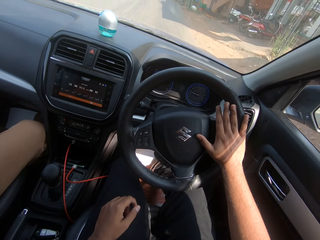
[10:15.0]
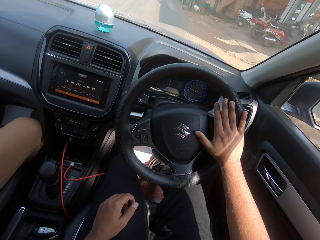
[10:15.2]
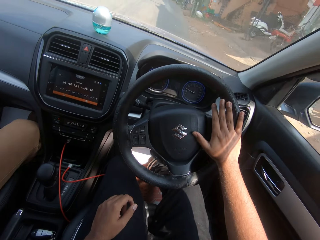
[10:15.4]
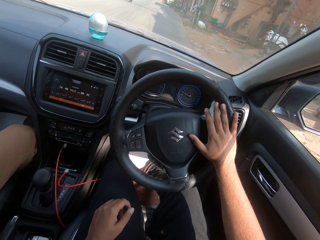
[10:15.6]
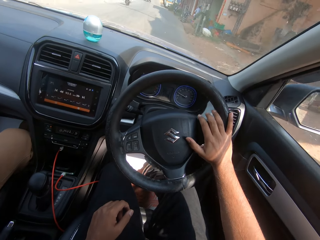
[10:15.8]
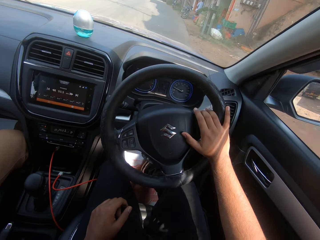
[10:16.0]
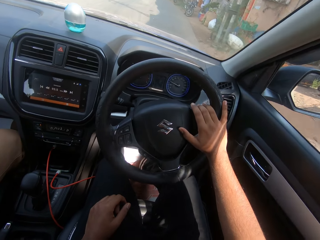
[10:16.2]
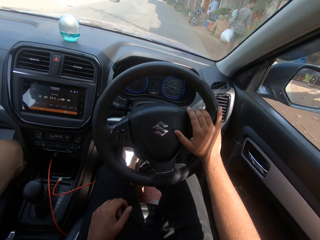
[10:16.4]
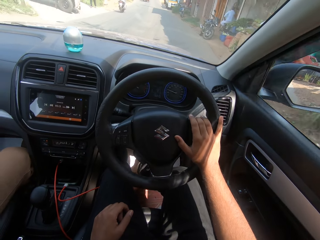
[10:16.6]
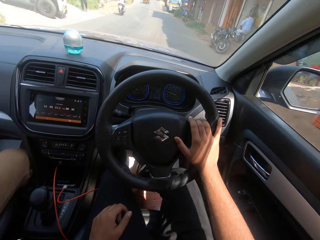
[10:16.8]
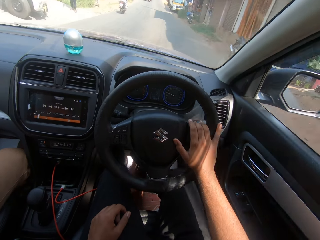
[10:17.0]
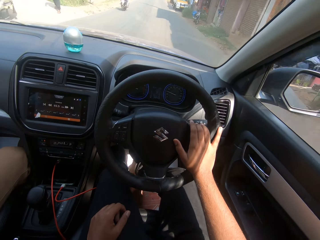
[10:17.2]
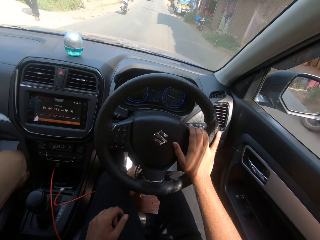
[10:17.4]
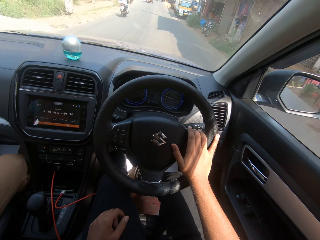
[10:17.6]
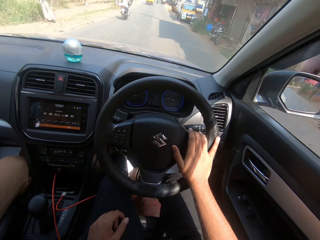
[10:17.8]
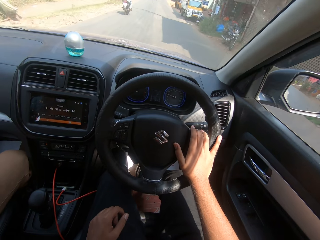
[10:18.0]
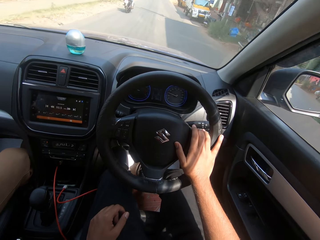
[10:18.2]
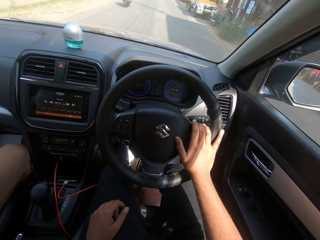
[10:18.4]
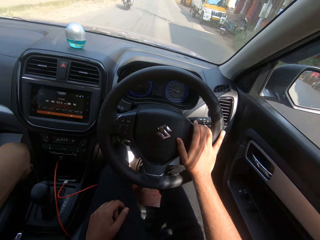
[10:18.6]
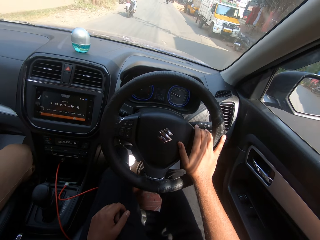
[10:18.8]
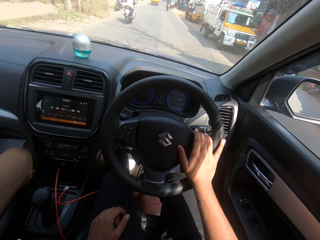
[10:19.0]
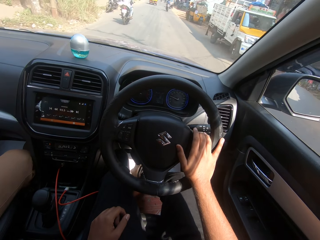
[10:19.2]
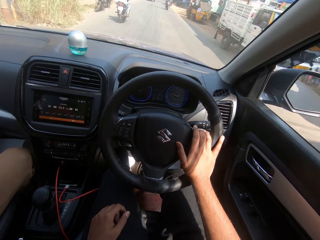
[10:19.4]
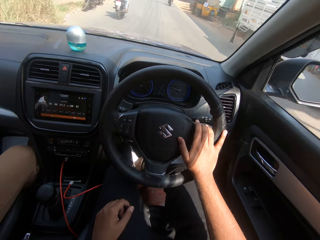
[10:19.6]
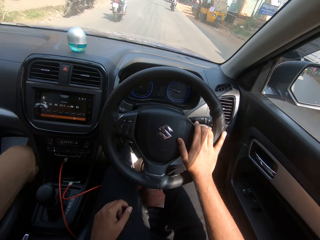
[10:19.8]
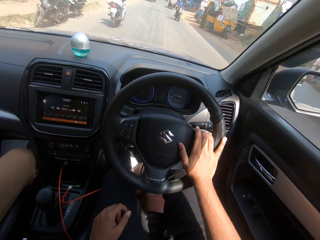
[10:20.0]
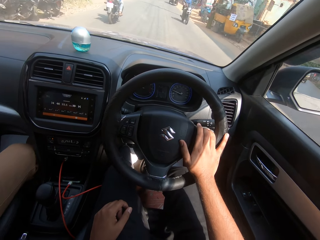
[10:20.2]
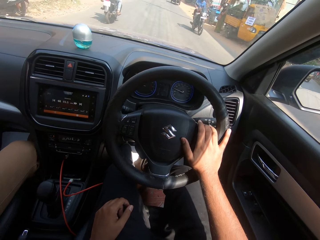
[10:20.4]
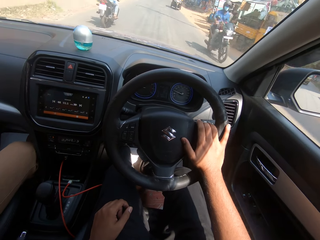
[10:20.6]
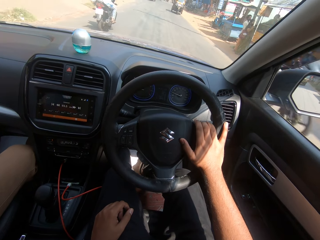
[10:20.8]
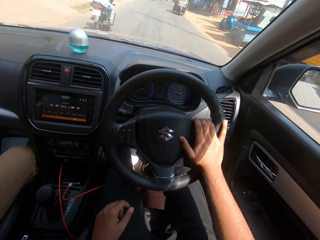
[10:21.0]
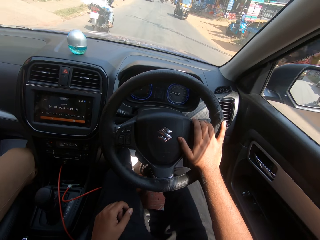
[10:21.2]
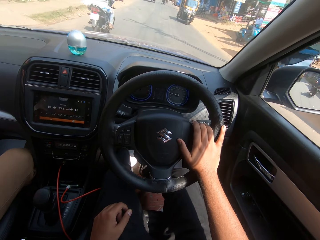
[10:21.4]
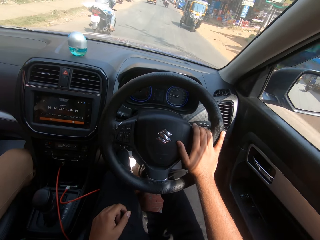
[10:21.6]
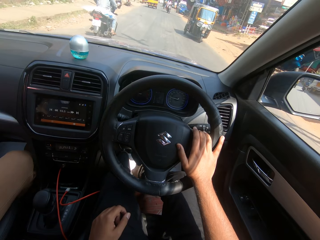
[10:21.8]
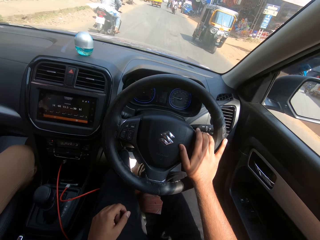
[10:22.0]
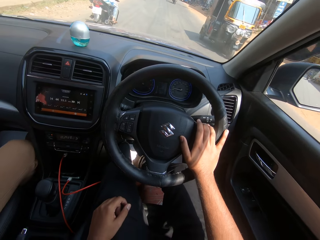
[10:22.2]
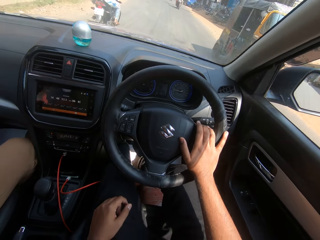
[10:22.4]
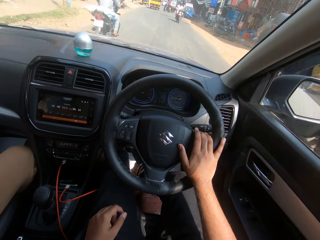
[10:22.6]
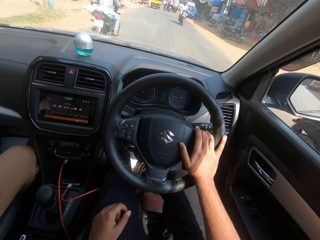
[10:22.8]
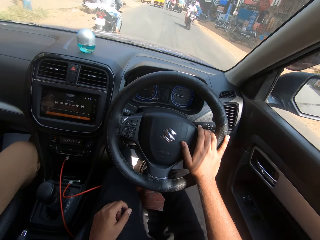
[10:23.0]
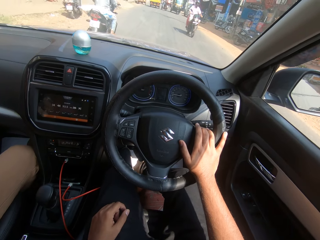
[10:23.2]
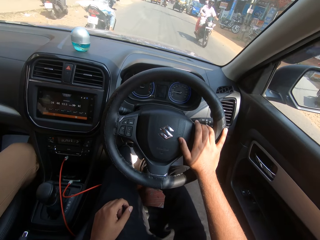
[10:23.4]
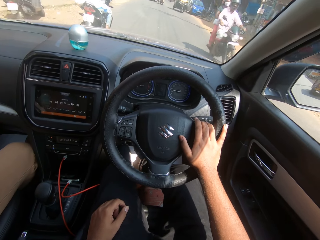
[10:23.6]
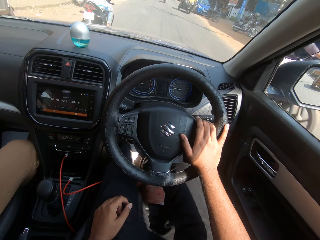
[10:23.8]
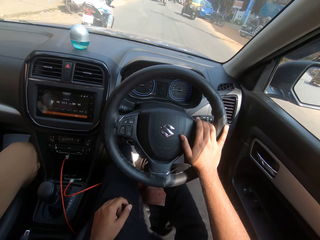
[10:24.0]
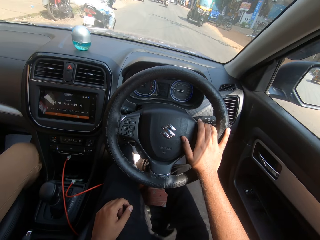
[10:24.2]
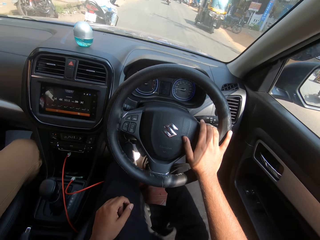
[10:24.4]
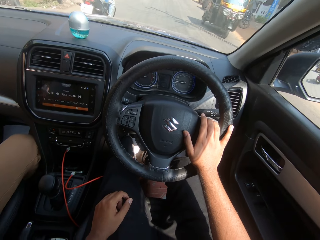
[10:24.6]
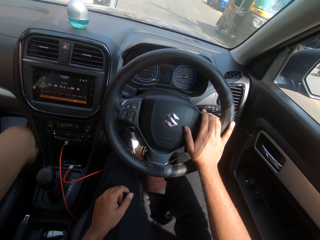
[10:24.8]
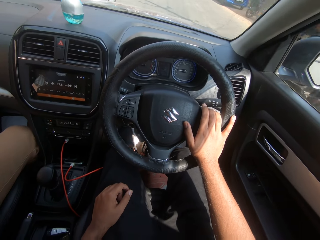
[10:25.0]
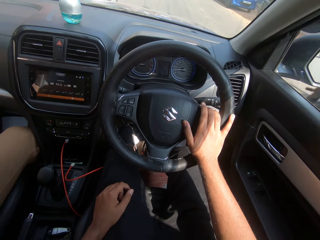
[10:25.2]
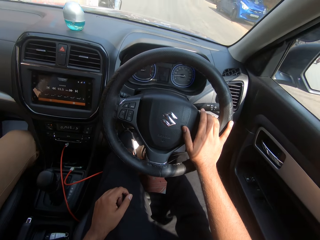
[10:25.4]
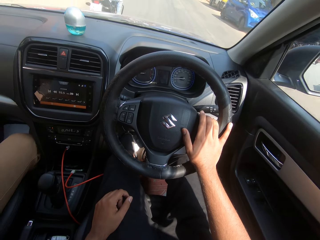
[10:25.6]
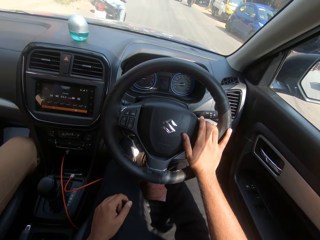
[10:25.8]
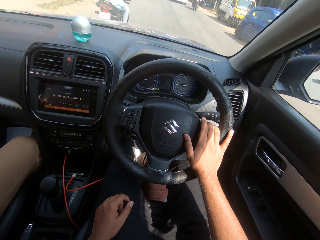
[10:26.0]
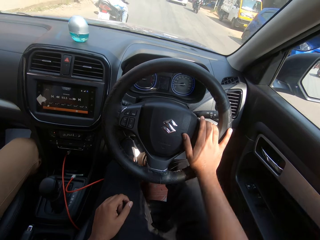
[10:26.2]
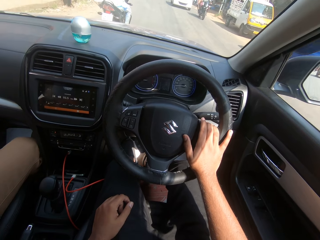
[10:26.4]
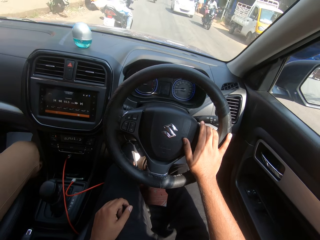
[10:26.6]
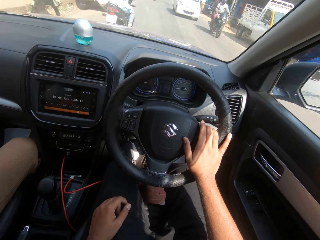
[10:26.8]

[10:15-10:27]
The camera wearer drives past a bike on the road. They drive past a tricycle on the road. They drive past a bike on the road. They drive past a tricycle on the road.

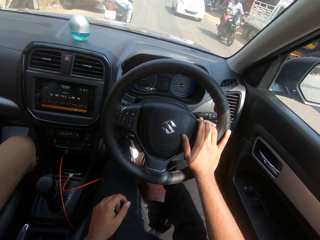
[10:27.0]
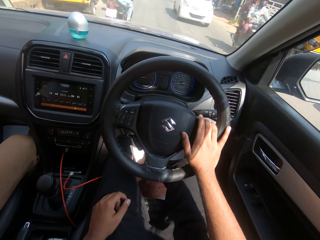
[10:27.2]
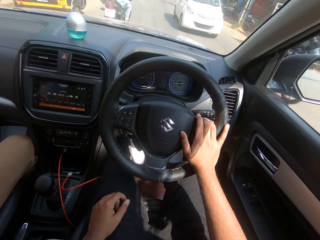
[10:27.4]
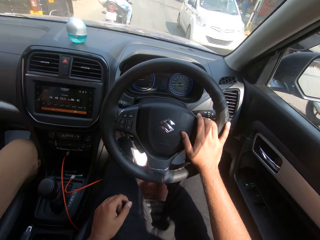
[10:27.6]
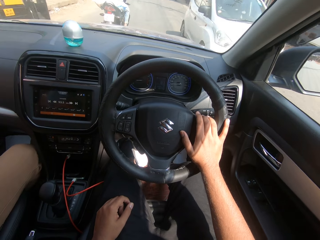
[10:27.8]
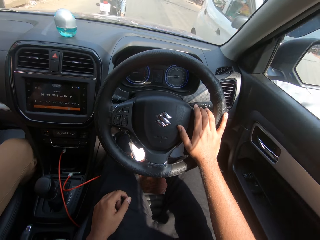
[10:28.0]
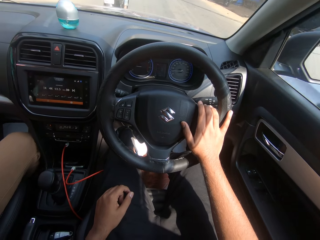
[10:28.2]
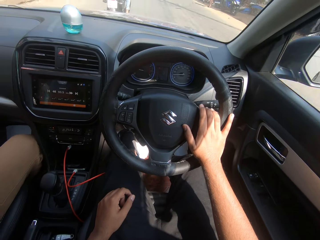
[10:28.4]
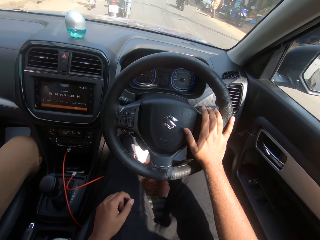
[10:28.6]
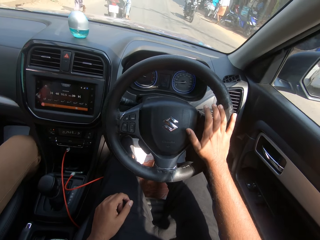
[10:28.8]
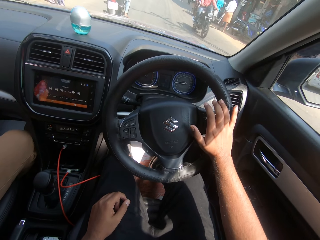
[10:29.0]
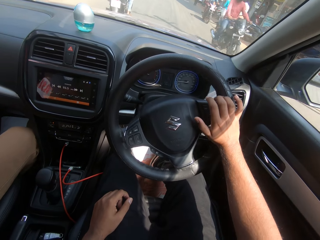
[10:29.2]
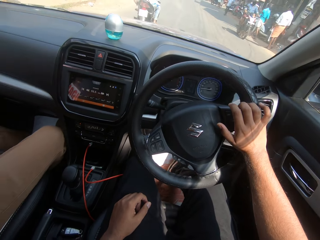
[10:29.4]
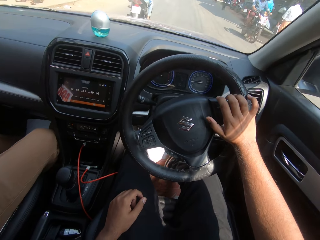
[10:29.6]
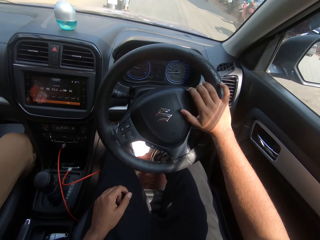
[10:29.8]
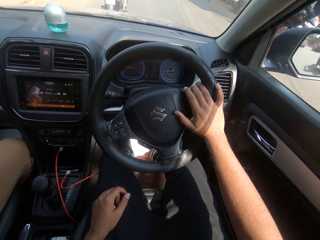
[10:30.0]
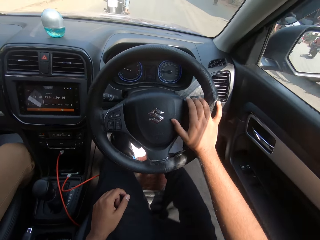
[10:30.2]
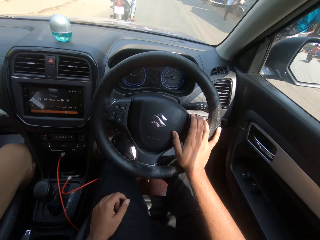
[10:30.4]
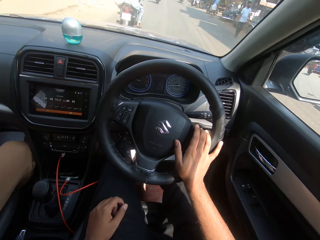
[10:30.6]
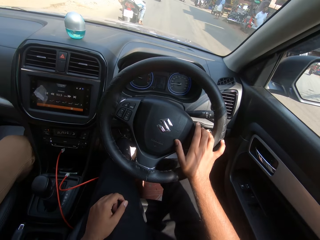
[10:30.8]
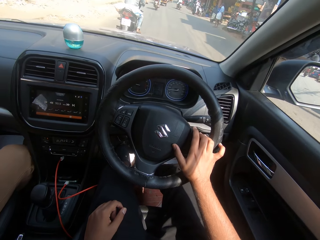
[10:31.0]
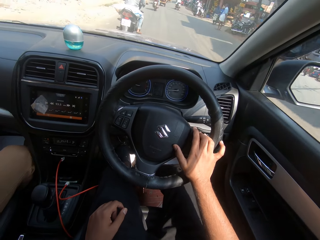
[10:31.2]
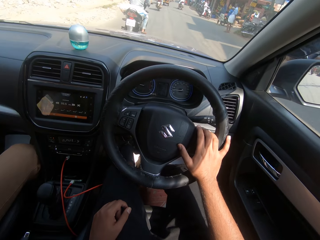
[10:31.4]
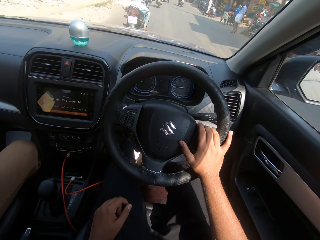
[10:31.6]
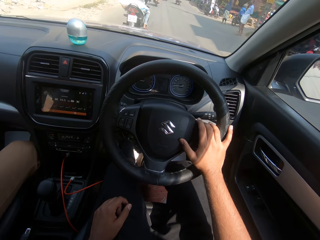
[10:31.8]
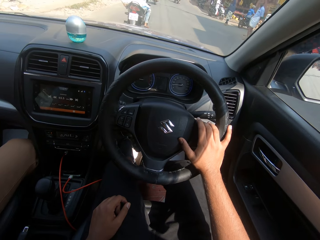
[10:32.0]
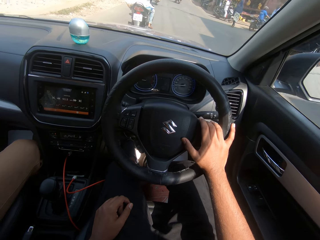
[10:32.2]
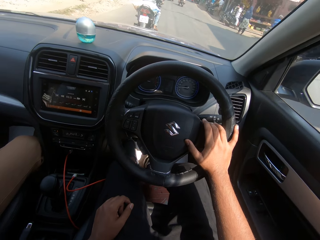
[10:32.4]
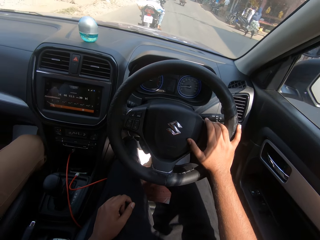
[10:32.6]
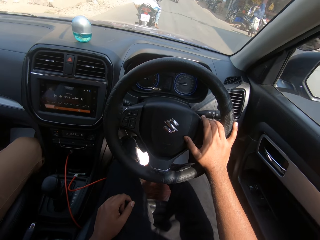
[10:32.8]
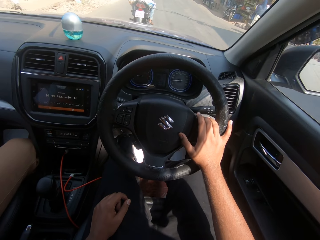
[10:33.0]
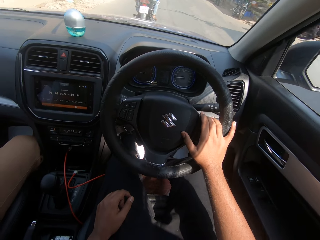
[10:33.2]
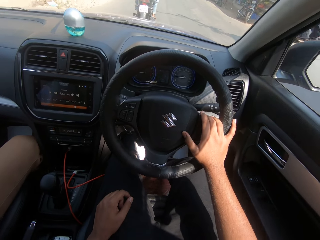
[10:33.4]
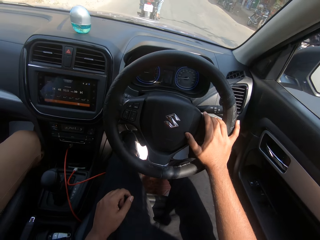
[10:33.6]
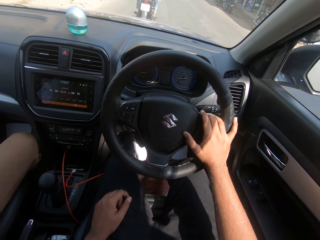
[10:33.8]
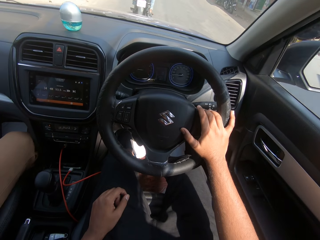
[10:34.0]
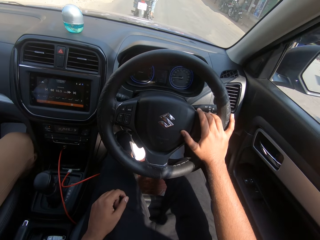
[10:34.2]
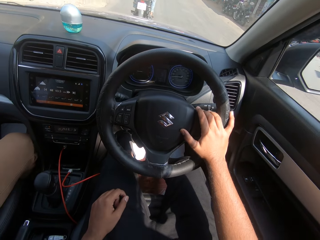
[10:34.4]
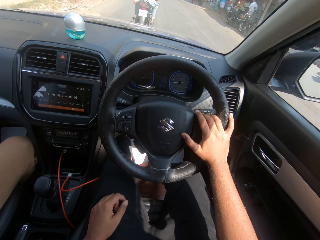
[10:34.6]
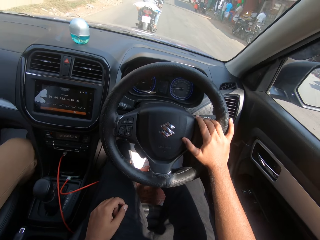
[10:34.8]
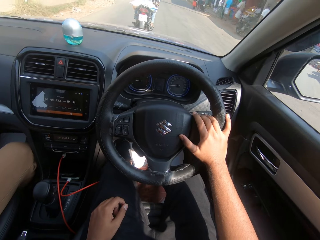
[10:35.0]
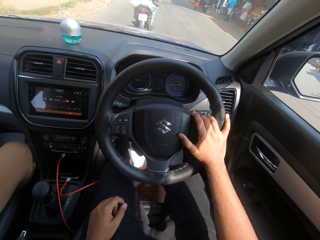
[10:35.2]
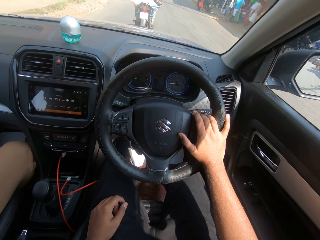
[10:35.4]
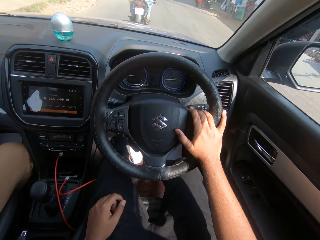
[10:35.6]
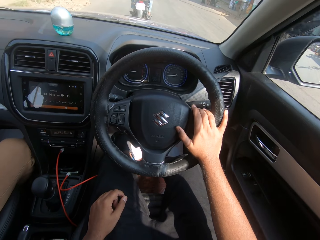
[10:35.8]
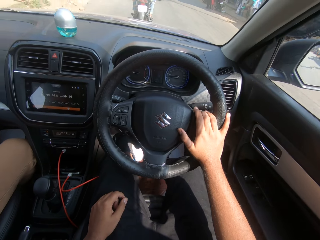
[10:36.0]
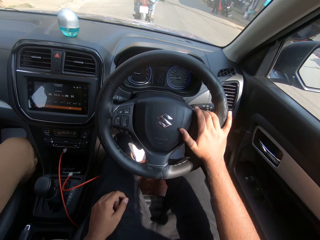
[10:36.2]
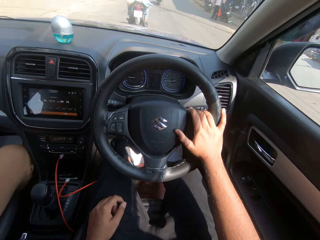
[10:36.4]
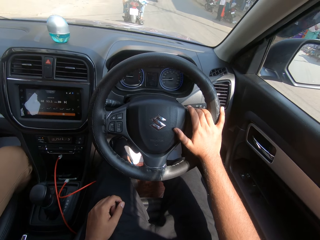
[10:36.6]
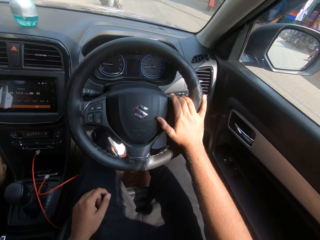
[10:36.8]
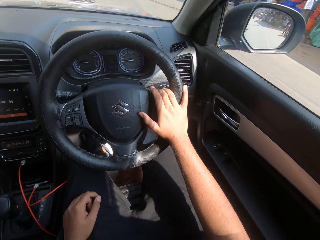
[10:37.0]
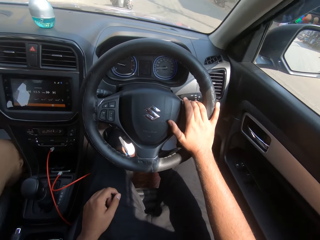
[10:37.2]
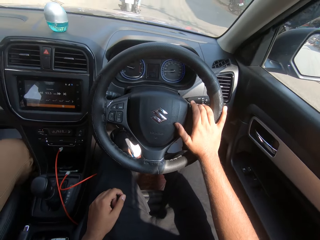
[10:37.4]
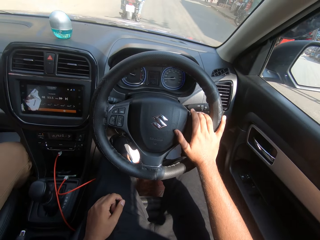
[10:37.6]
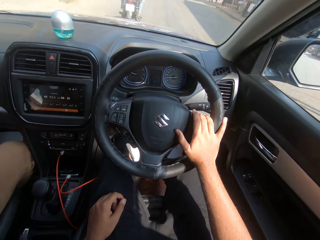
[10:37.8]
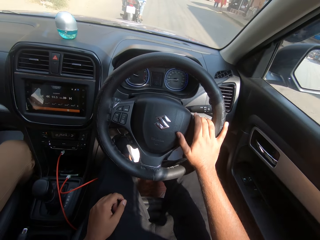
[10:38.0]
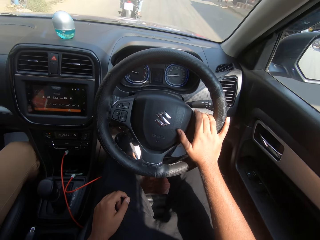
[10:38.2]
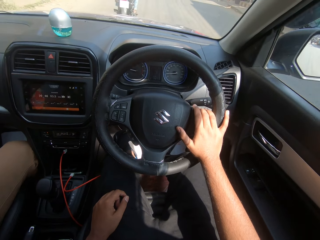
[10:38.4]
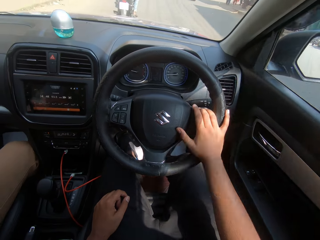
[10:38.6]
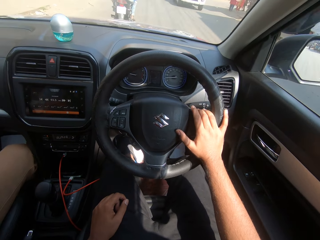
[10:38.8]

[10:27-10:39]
The camera wearer drives past a bike on the road. They drive past a car. They drive past a bike on the road. They drive past a bike on the road again.
